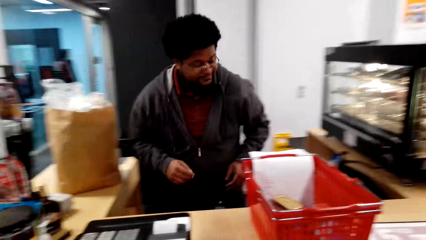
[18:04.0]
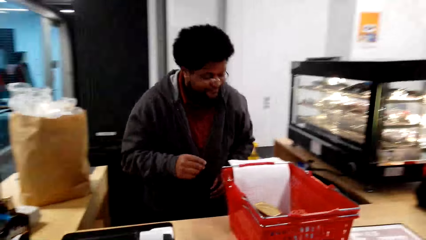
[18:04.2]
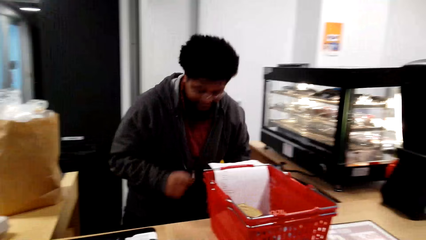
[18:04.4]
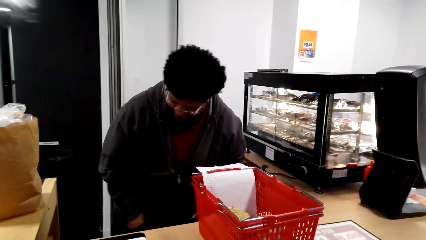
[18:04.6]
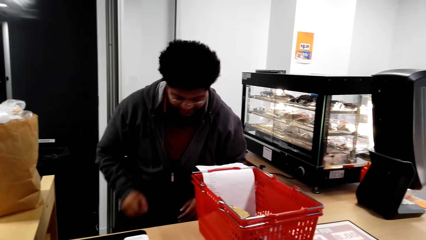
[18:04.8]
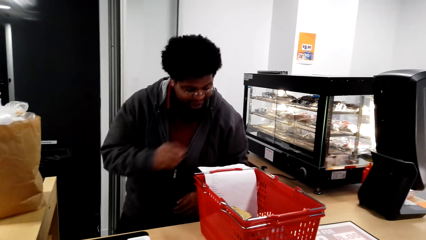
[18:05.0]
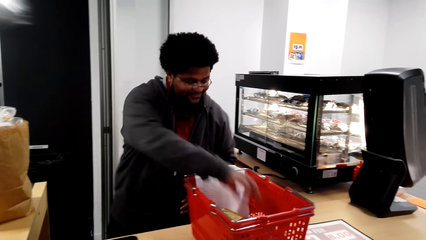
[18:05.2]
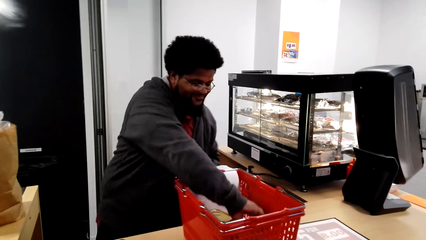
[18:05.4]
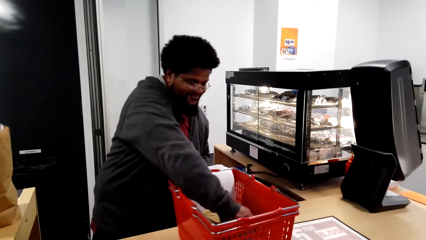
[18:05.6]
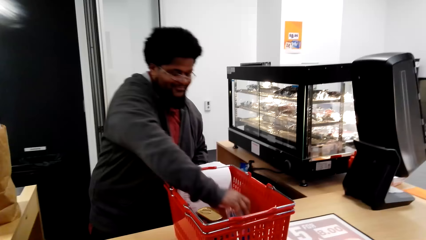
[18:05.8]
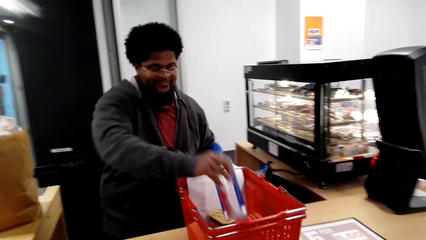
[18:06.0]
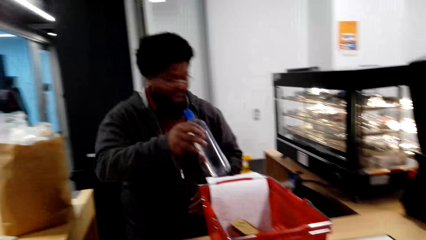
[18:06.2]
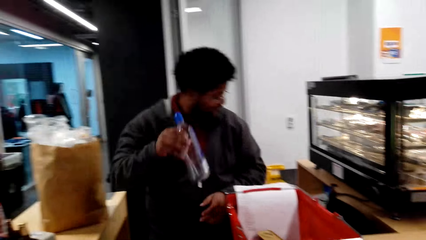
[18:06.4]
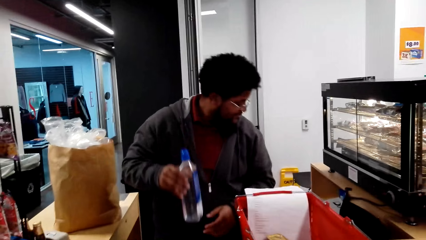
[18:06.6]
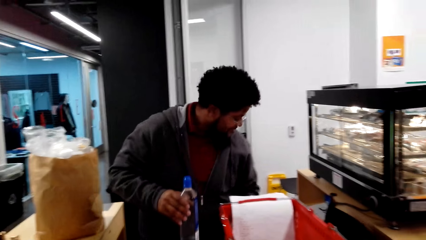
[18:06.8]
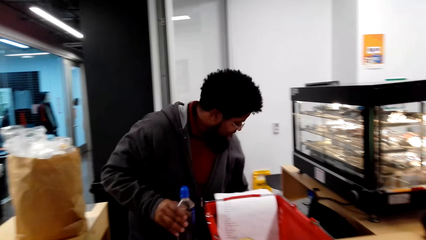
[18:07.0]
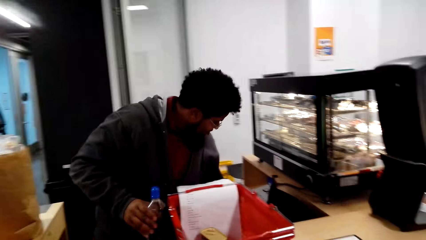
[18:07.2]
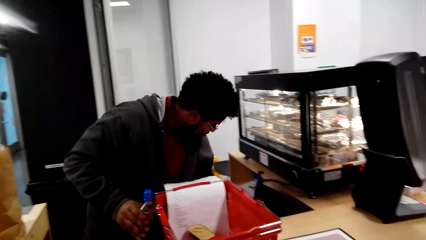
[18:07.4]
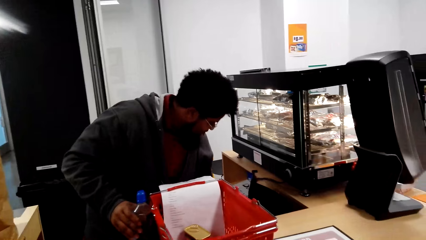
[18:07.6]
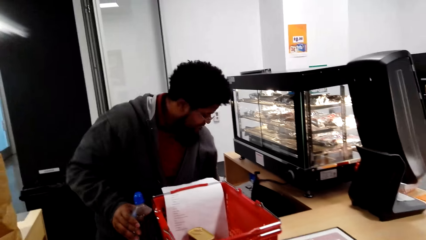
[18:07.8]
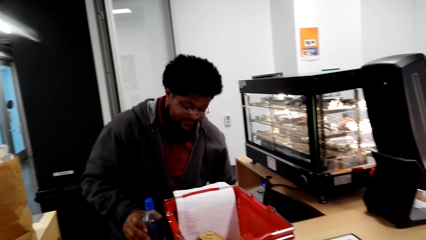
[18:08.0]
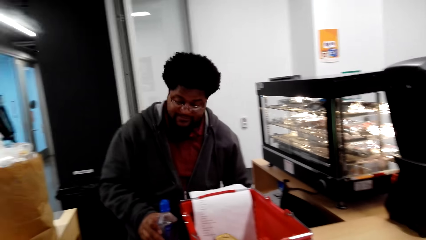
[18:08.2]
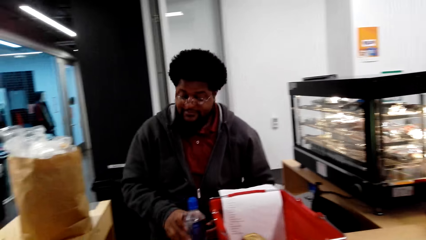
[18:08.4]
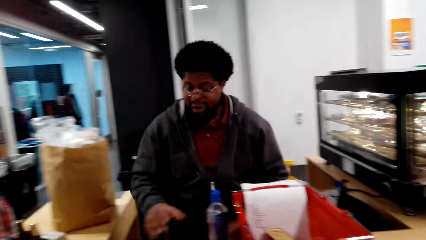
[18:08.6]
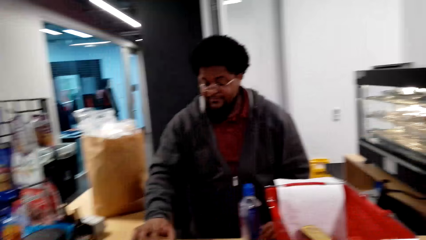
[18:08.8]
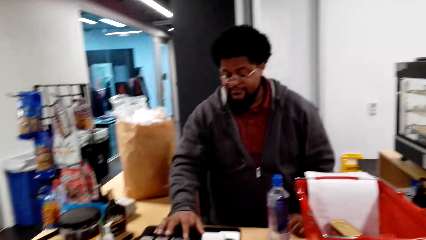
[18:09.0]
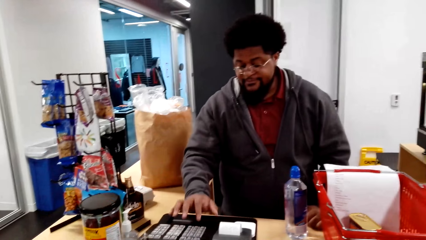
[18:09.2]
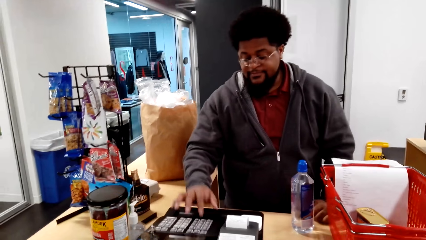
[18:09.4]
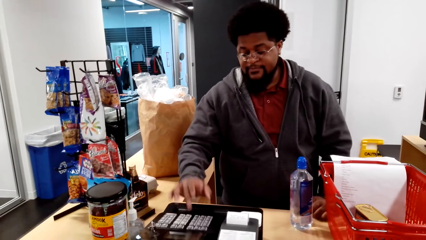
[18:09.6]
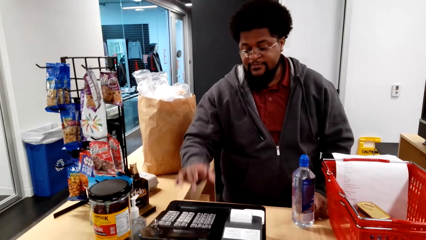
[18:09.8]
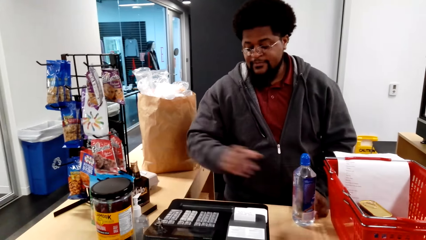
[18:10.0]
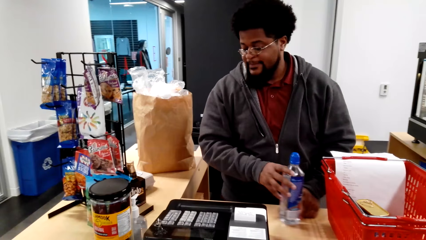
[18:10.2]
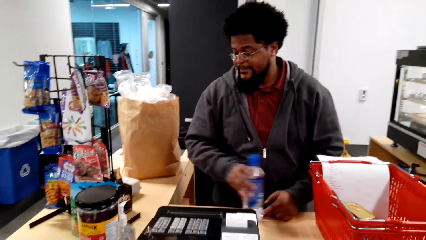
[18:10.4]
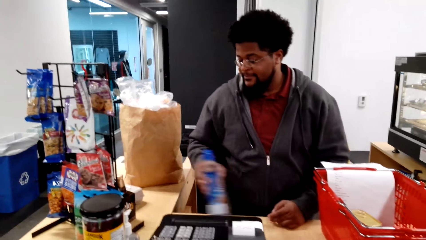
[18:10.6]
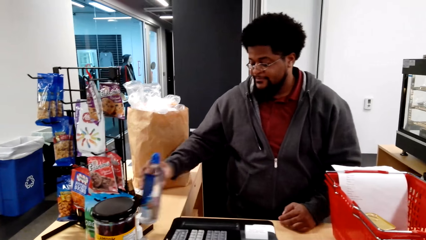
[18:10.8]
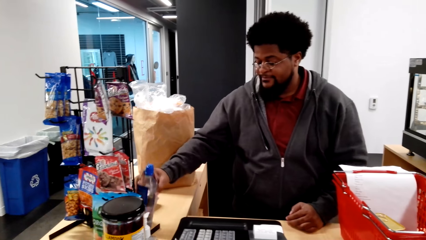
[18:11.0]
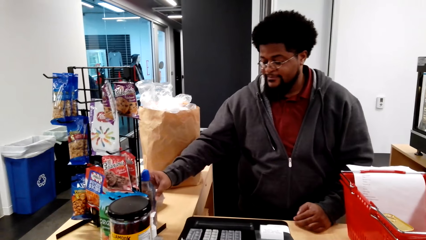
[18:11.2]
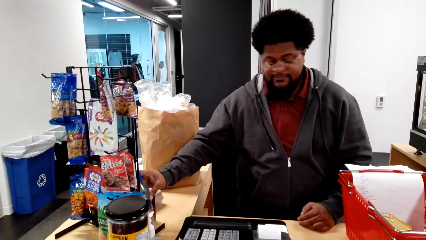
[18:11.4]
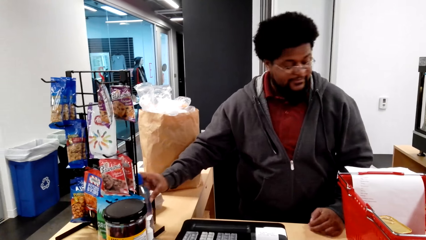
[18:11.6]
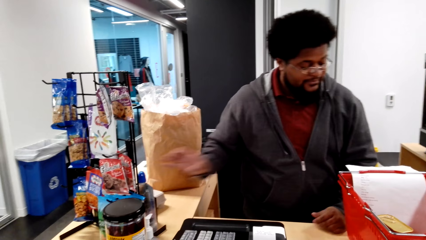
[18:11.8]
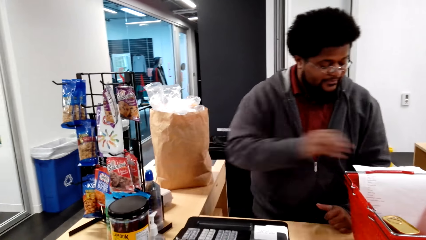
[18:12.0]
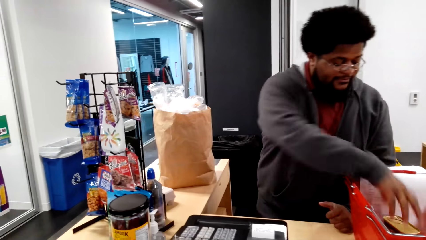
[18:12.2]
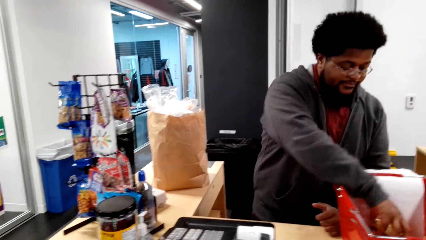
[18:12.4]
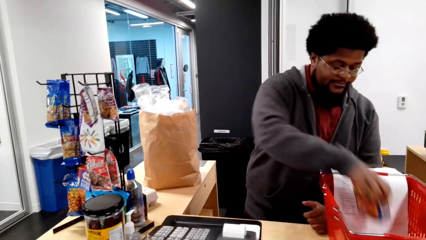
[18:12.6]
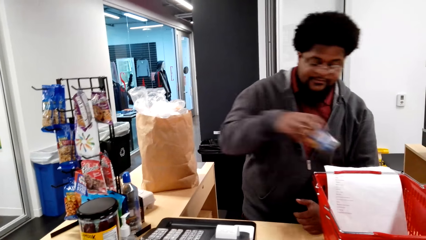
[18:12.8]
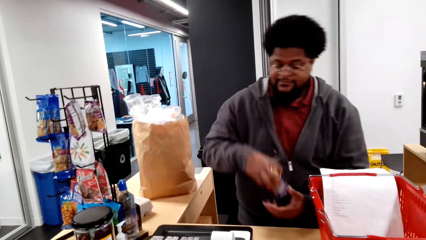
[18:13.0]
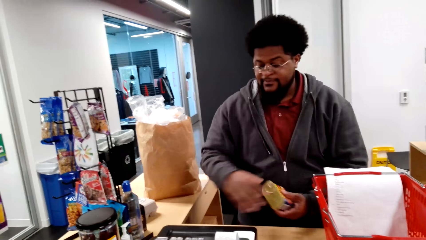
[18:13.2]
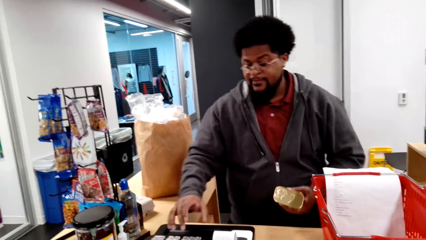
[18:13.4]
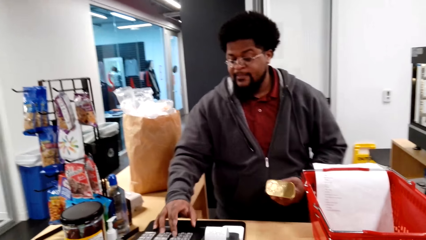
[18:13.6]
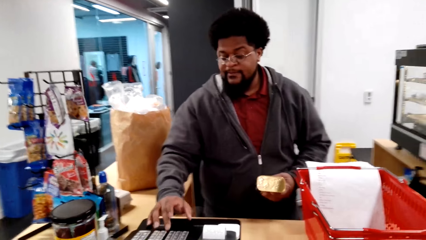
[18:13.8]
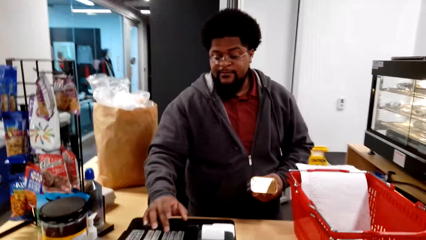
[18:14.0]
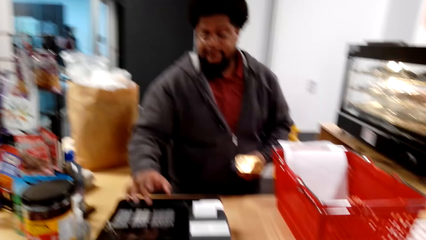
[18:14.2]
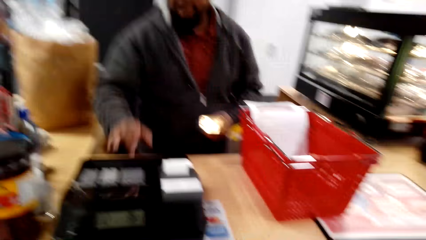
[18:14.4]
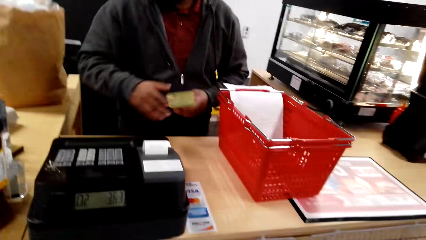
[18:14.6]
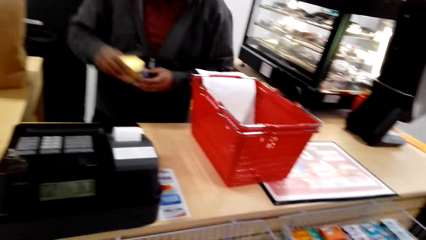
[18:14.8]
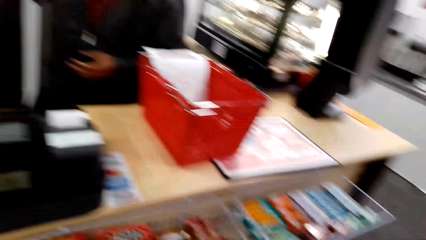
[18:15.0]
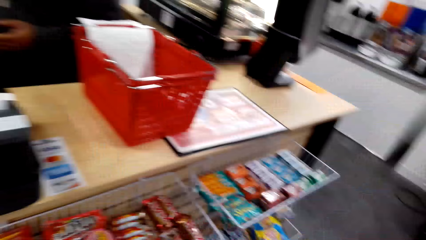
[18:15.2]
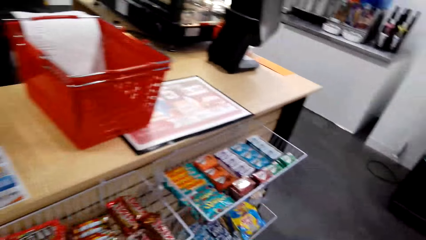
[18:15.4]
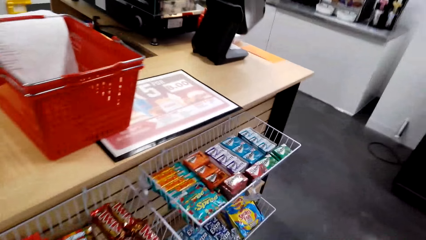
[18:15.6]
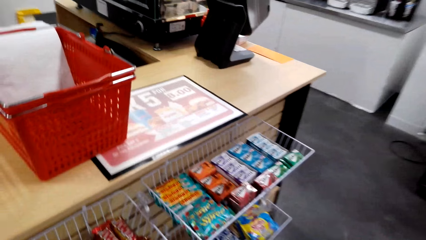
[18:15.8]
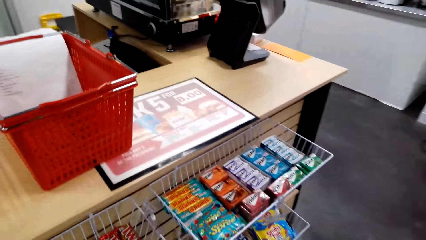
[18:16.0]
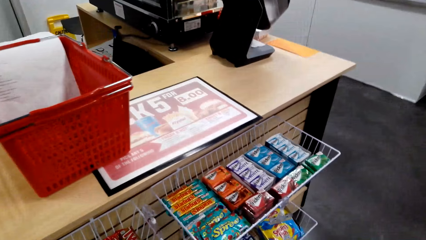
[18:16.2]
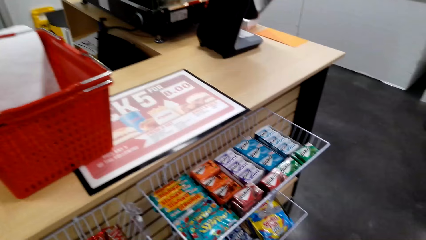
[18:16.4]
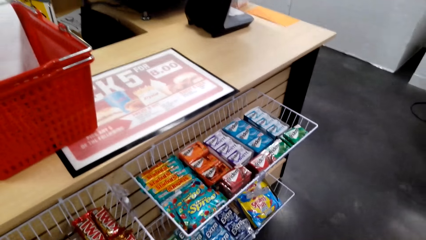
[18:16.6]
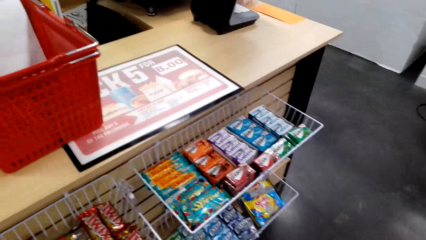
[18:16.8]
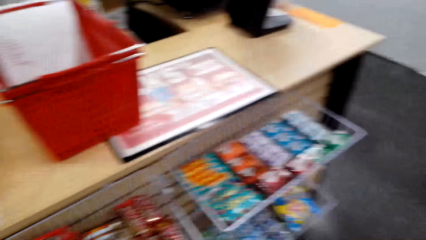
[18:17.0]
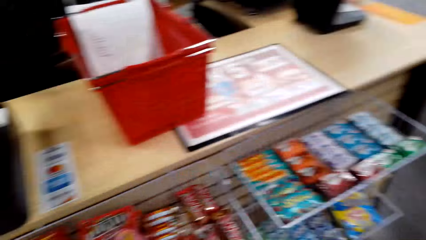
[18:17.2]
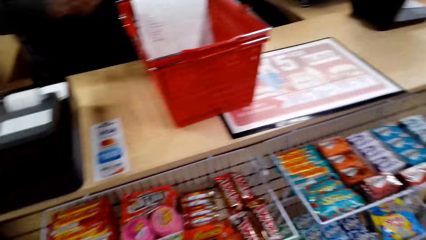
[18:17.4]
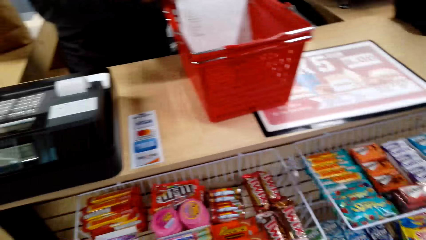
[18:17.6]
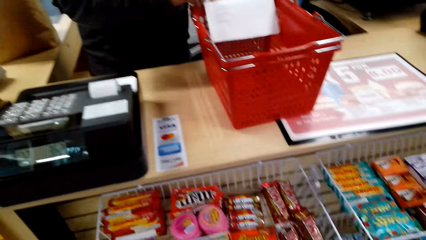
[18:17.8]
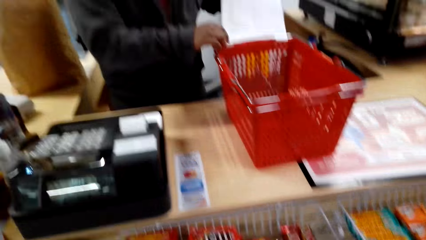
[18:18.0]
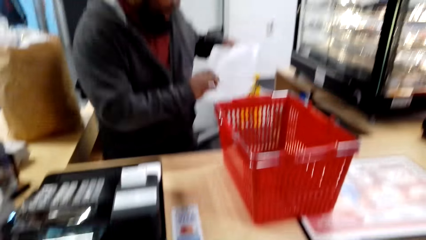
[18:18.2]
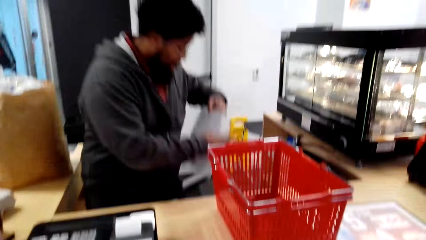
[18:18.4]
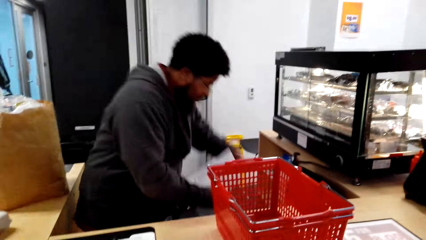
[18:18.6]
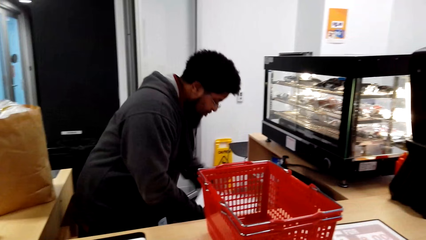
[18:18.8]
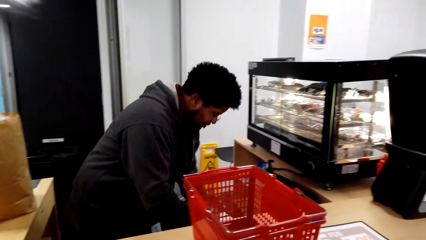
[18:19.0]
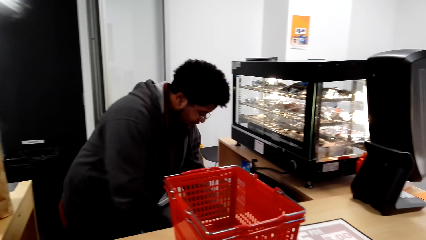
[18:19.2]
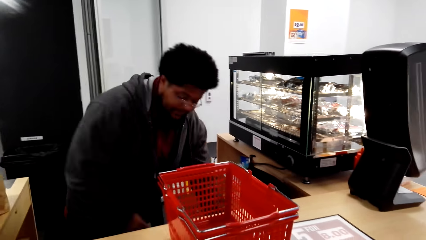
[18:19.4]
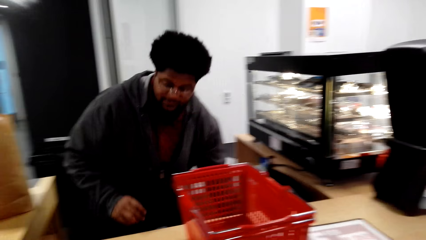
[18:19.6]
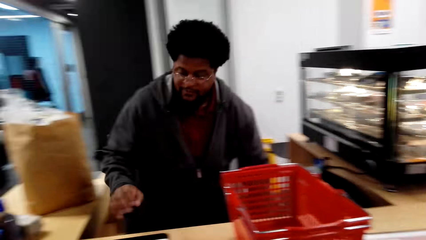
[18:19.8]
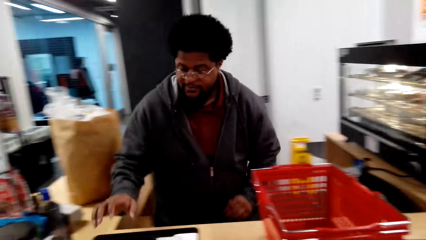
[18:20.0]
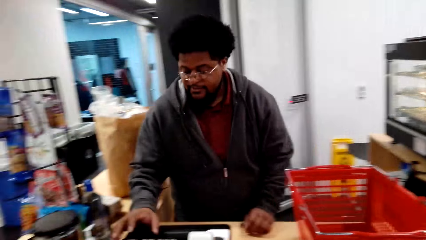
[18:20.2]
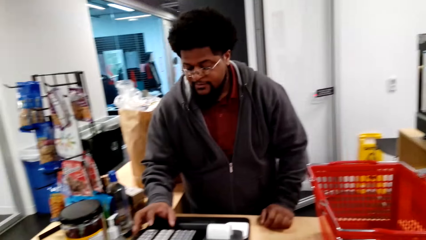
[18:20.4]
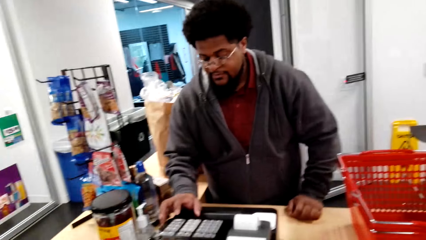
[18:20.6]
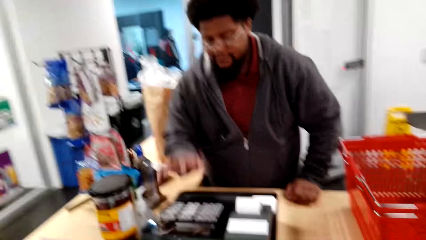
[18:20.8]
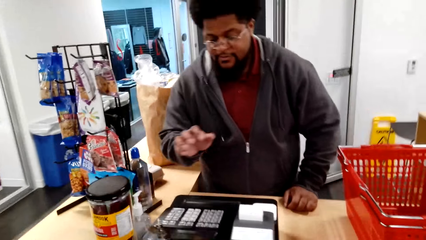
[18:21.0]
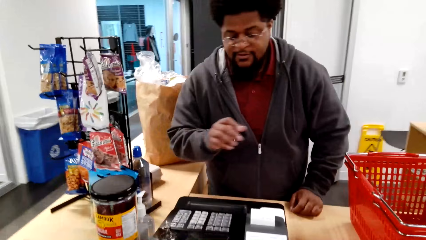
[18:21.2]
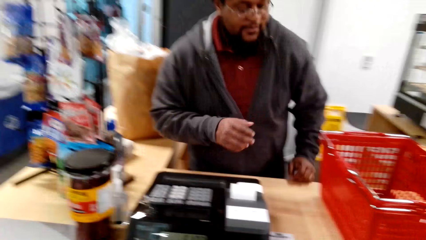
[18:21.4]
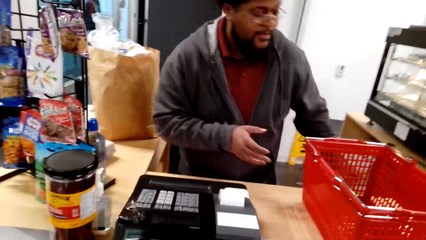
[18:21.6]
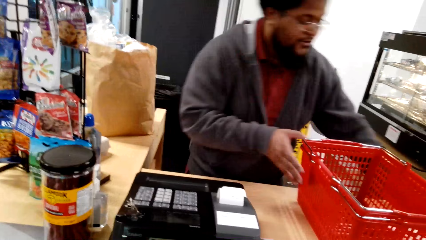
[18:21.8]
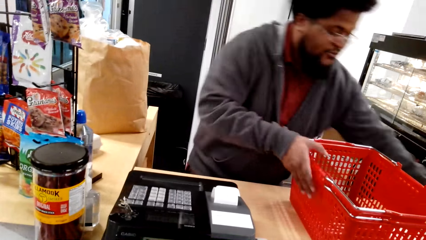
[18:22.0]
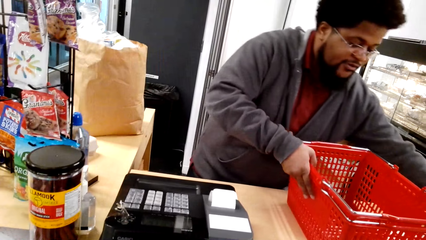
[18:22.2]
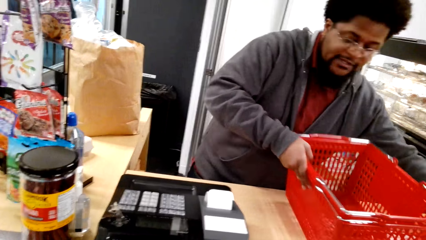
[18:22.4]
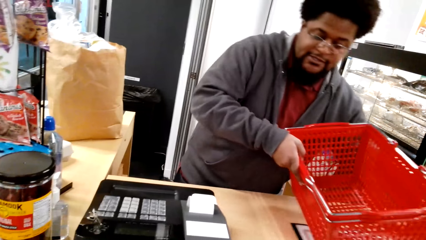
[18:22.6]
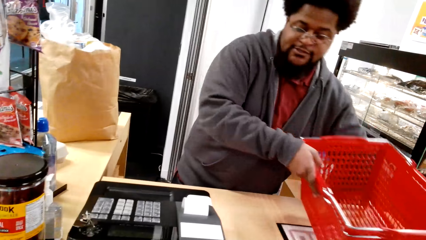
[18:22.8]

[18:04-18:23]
The man picks up the bottle of water from the shopping basket and looks around. The man presses the cash register and puts the water bottle on the counter desk. The man picks up the can from the shopping basket and presses the cash register. The camera wearer looks around. The man puts a polythene bag down. The man picks up a paper from the shopping basket and presses the cash register machine.
